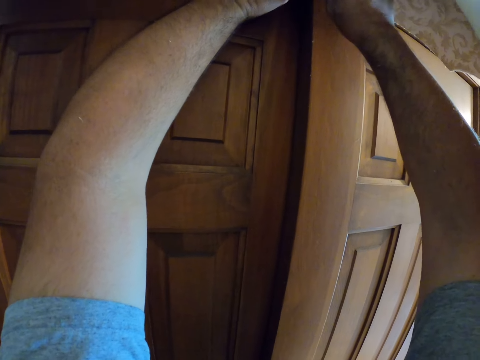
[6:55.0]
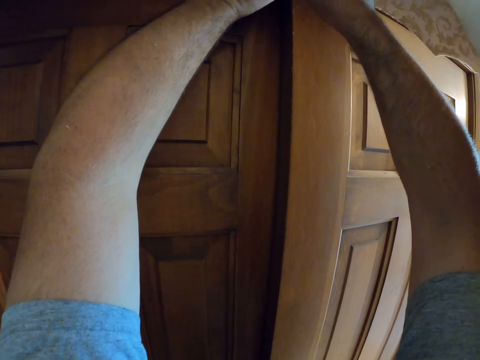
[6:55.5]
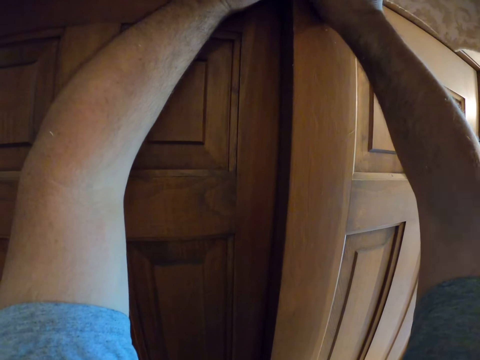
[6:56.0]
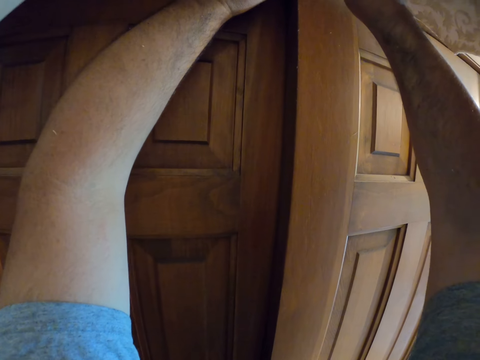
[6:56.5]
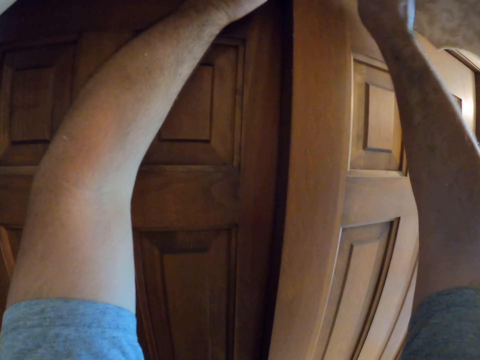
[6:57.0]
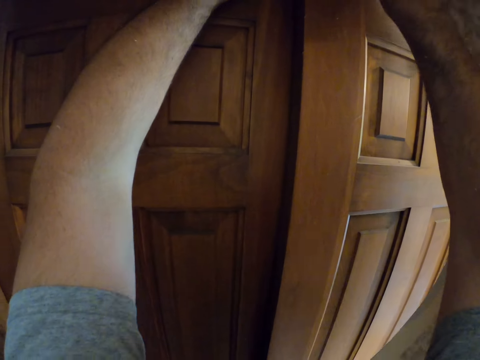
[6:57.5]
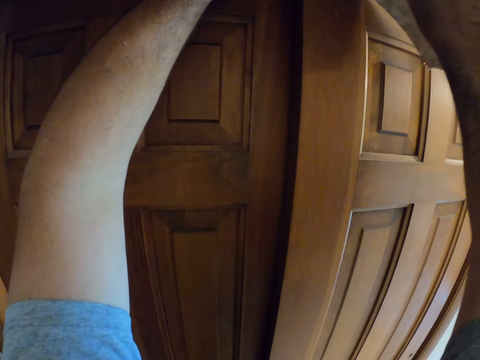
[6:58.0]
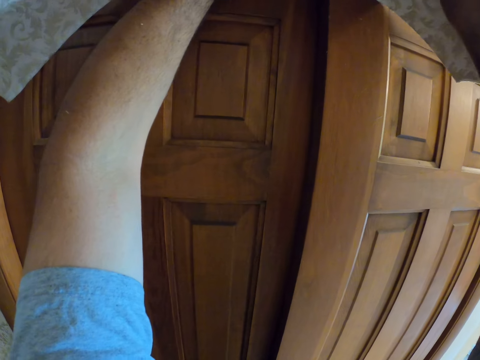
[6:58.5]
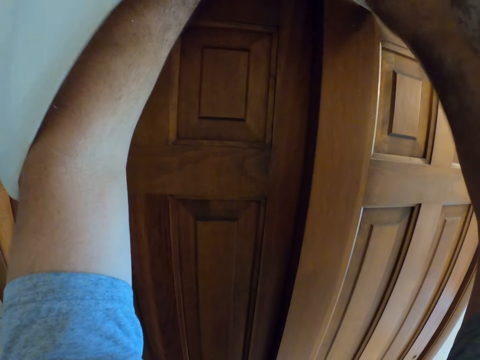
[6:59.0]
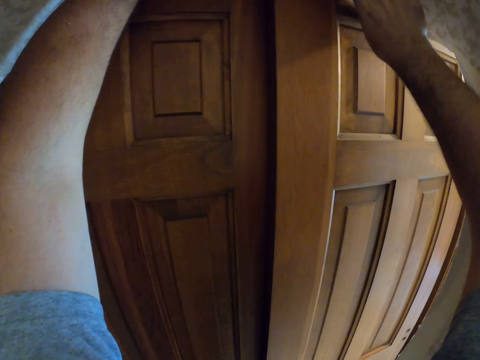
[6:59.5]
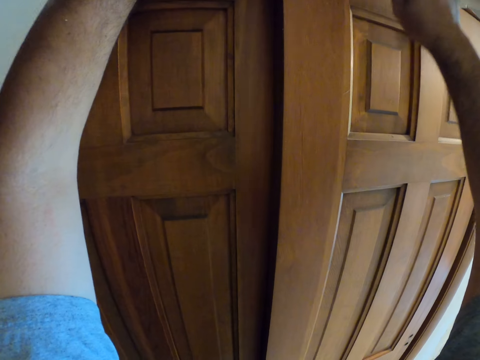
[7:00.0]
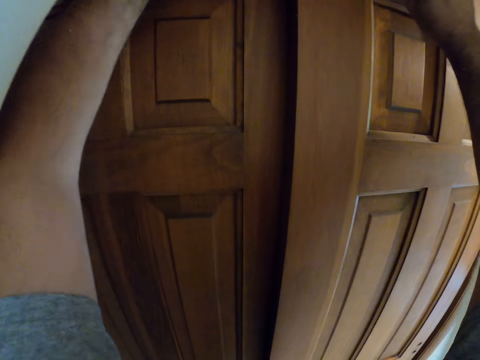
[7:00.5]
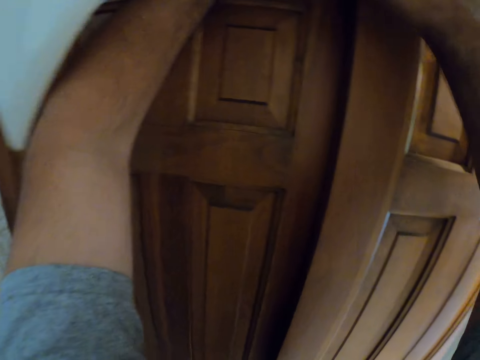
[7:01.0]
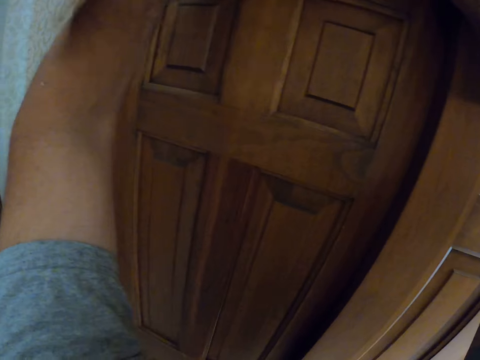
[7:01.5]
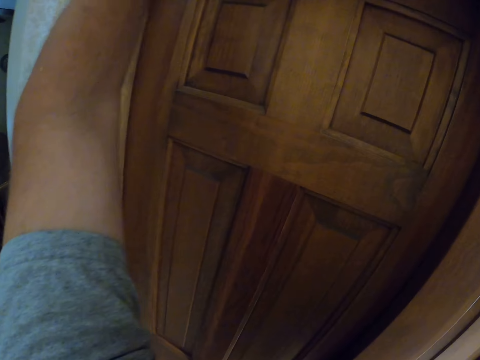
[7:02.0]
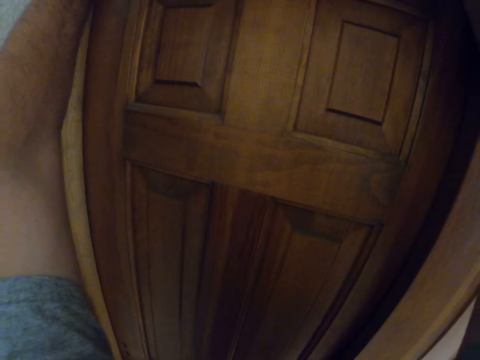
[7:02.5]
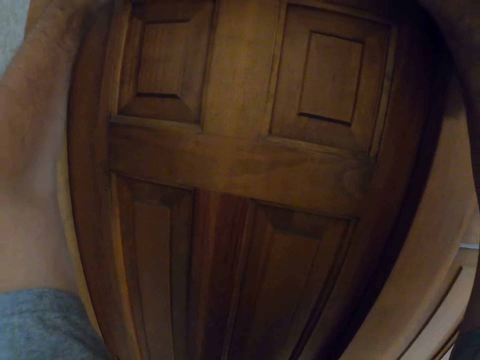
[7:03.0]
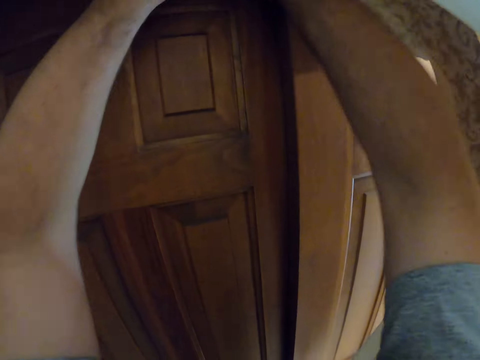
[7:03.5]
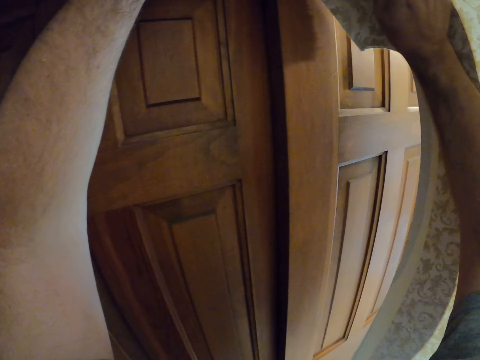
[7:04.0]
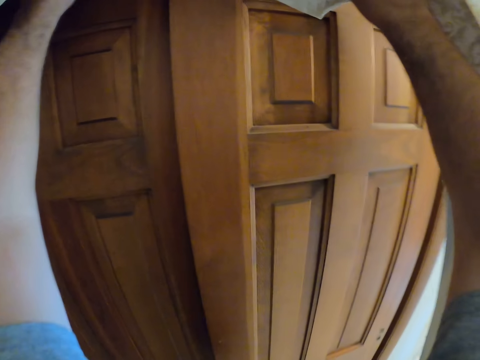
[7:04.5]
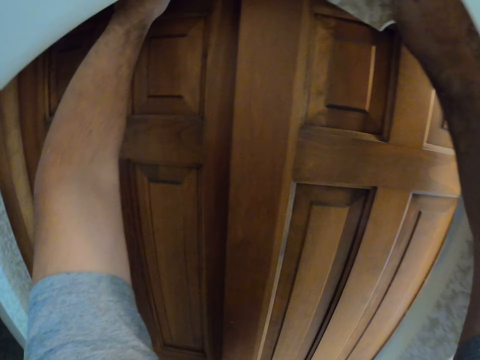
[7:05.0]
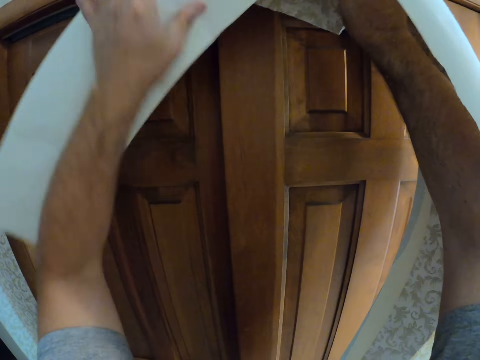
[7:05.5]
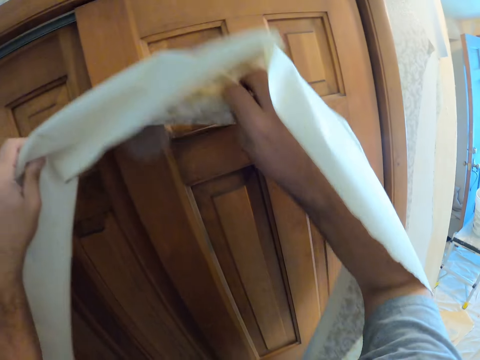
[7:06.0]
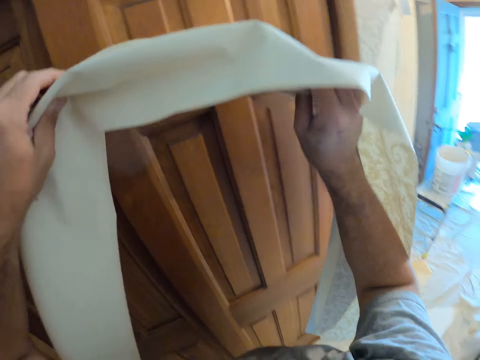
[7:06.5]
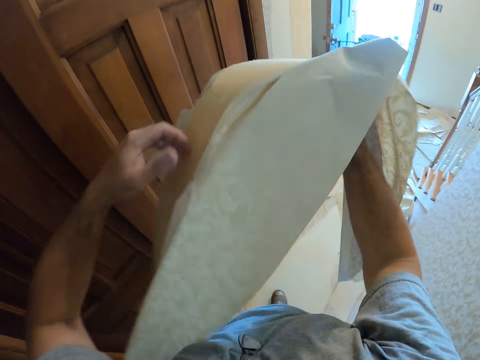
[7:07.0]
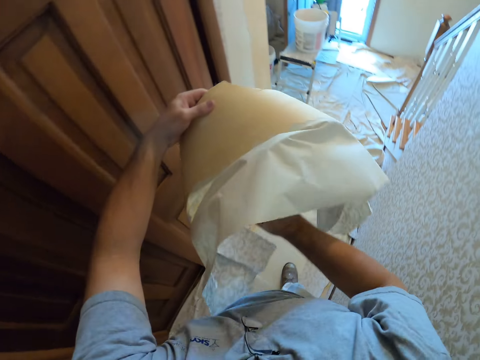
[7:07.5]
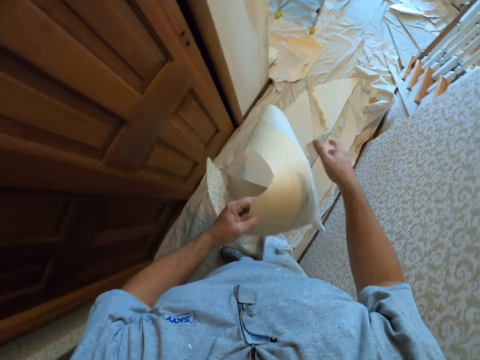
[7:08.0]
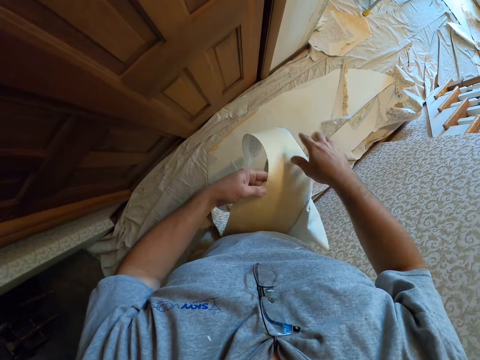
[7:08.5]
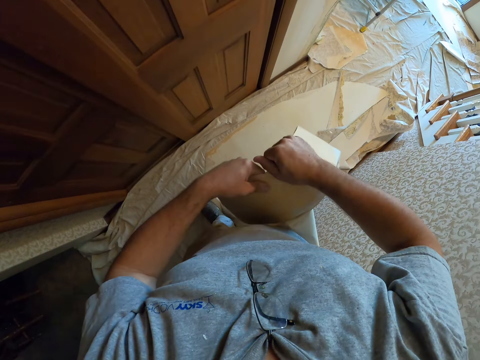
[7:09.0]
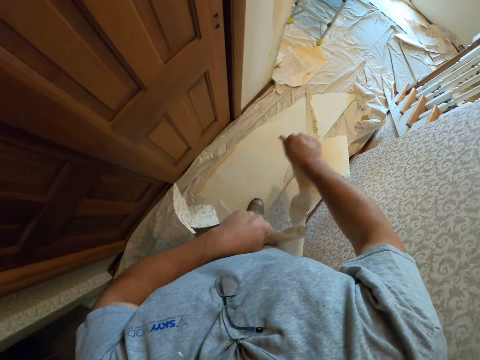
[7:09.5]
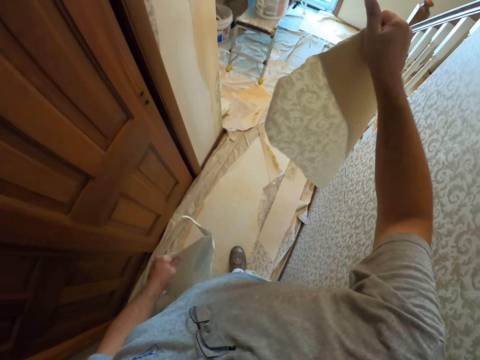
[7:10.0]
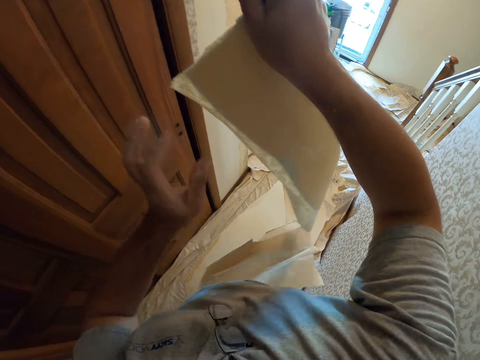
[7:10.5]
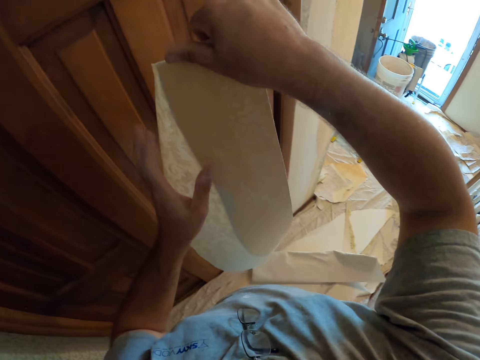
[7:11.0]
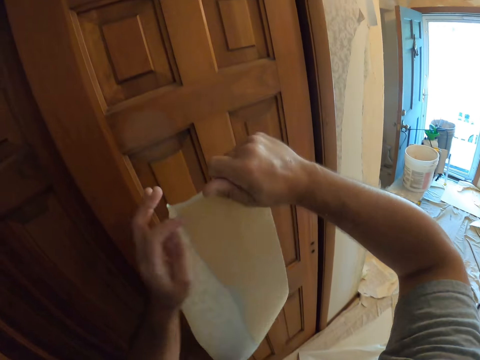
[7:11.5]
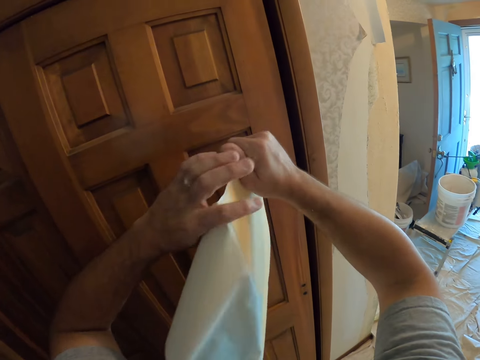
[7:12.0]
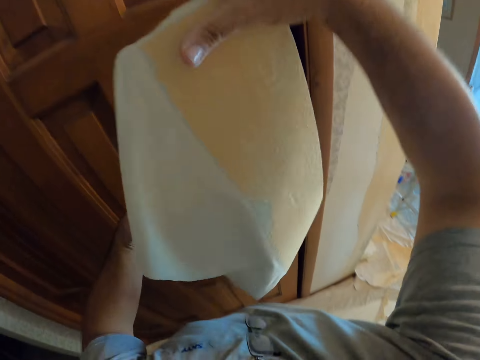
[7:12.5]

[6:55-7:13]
The camera wearer adjusts a piece of wallpaper on a door. They remove the wallpaper between the door frame and the door. They tear the wallpaper into two. They drop a half of the wallpaper on the floor.

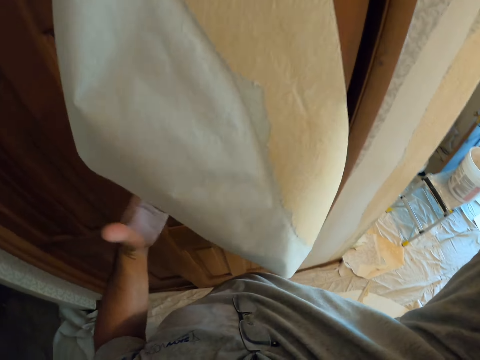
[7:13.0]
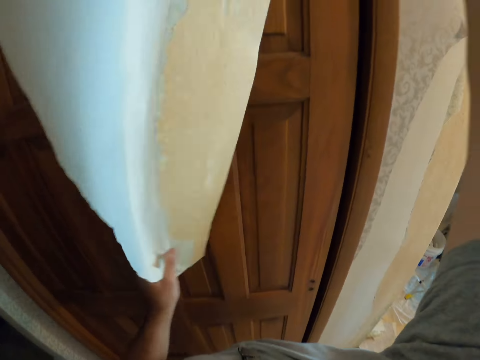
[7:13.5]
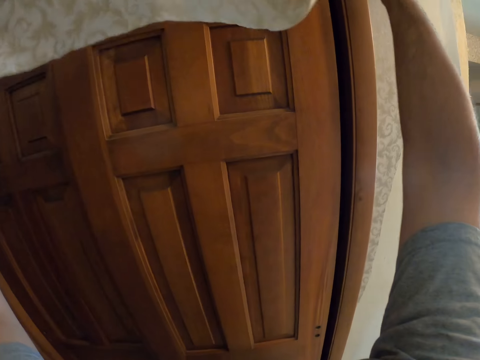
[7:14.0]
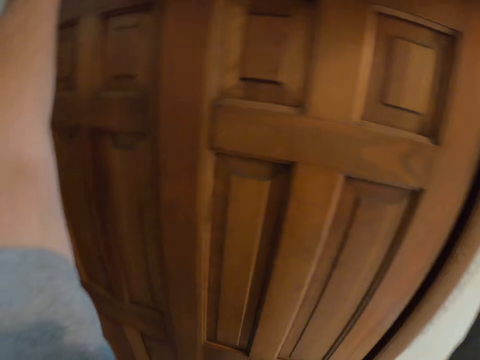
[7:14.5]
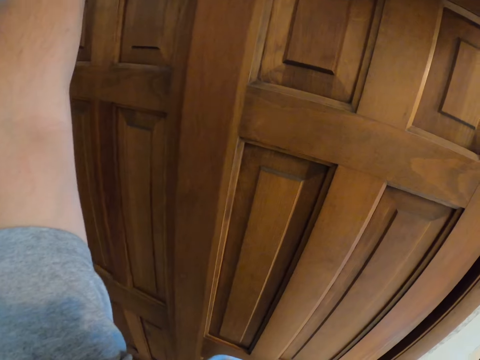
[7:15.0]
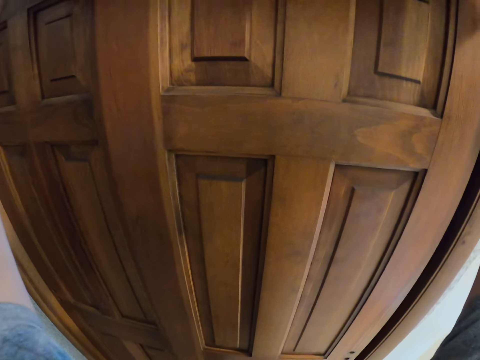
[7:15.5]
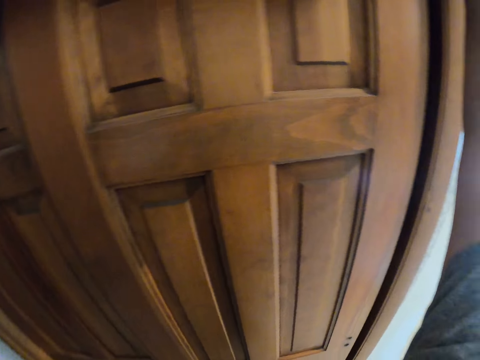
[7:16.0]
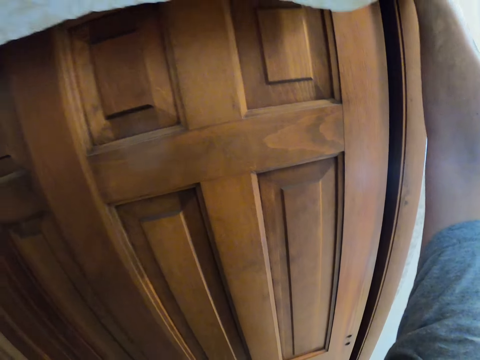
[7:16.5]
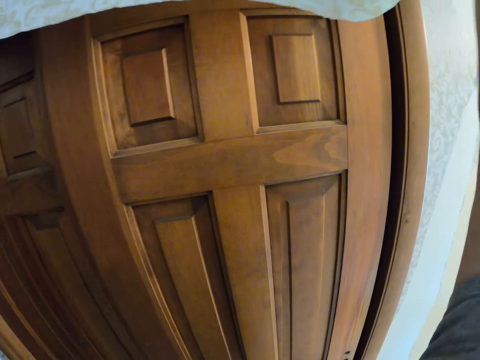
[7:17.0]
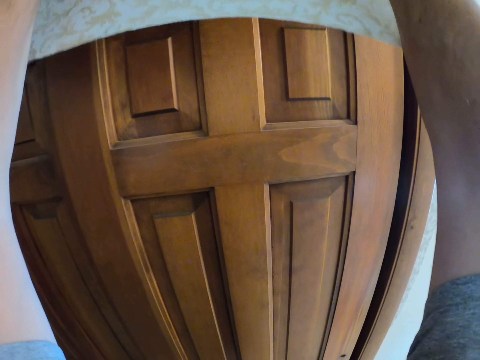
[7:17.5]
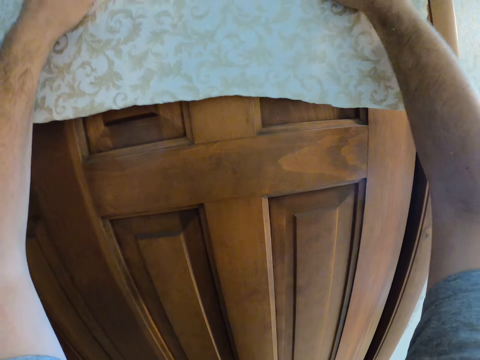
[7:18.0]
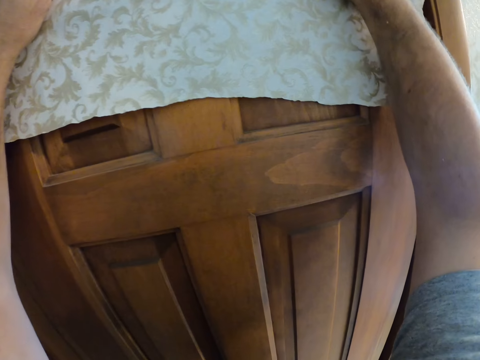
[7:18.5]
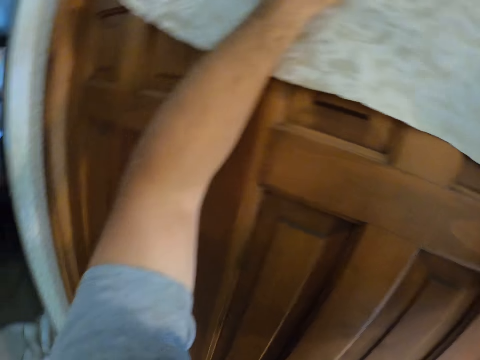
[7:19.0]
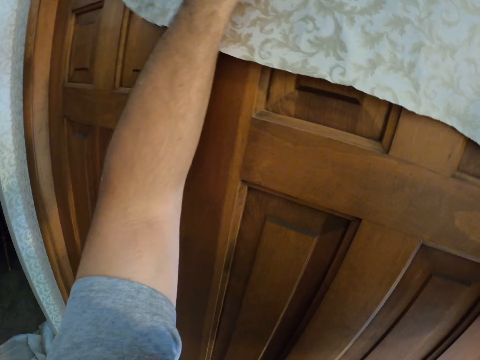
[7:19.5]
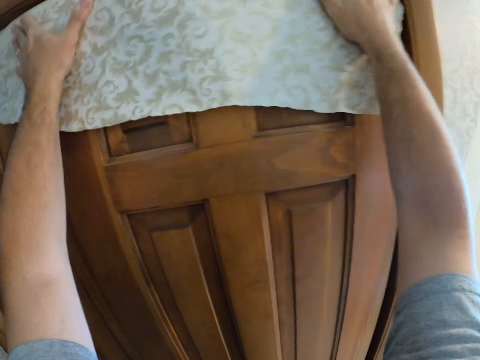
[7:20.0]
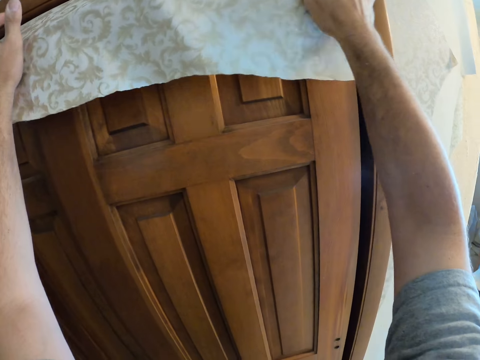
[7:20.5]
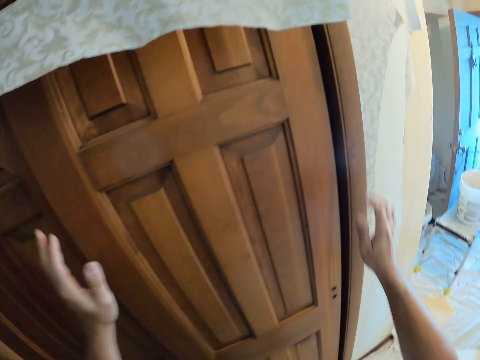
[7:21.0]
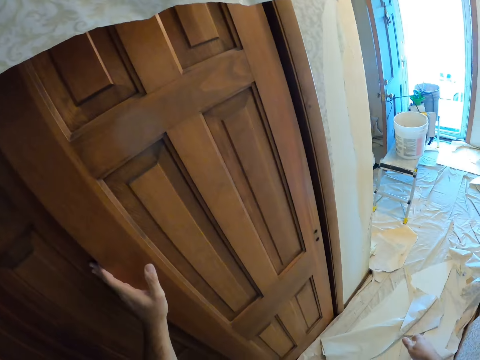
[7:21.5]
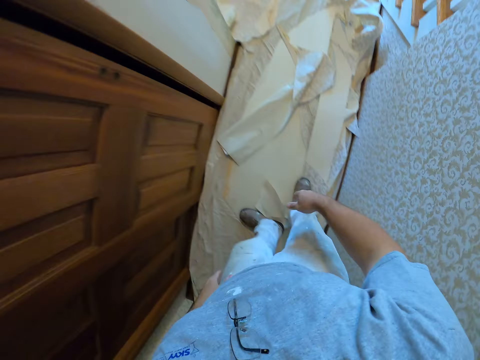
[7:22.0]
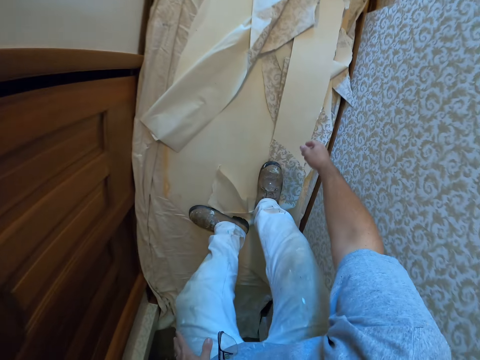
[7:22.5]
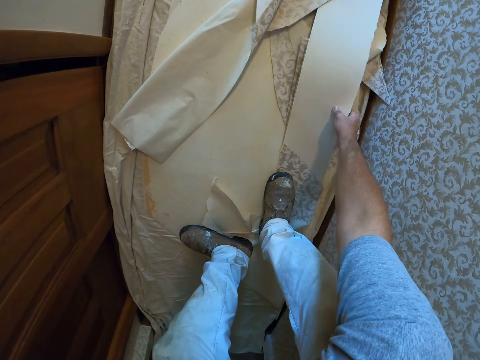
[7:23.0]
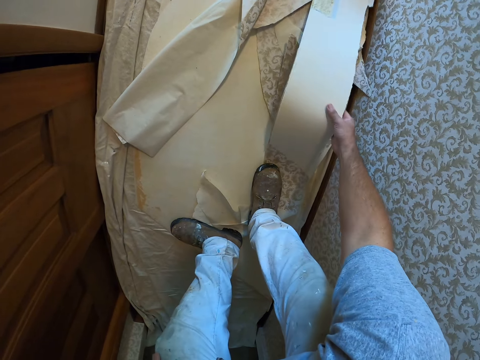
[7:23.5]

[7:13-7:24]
The camera wearer hangs the other half of the wallpaper between the door frame and the door. They adjust the wallpaper on the door.
